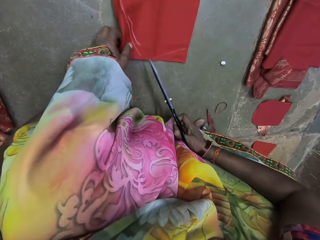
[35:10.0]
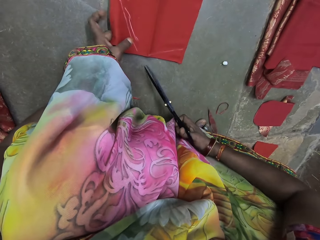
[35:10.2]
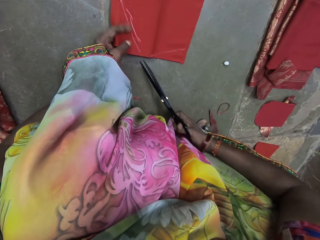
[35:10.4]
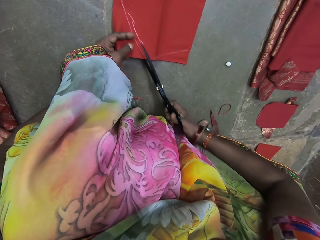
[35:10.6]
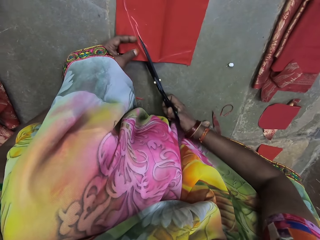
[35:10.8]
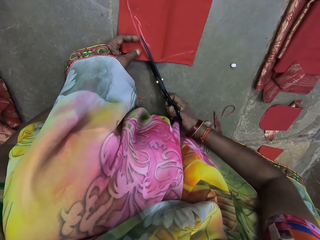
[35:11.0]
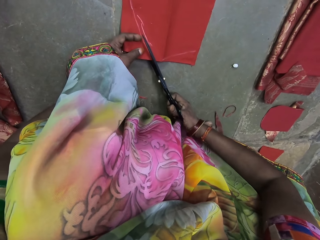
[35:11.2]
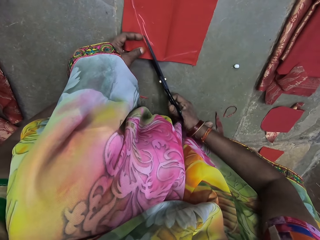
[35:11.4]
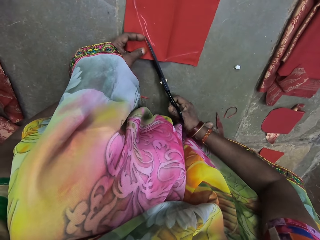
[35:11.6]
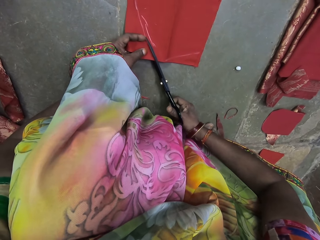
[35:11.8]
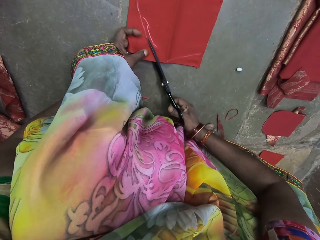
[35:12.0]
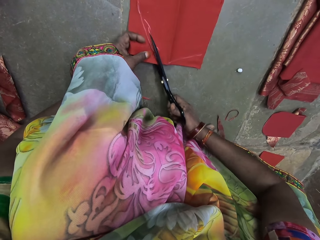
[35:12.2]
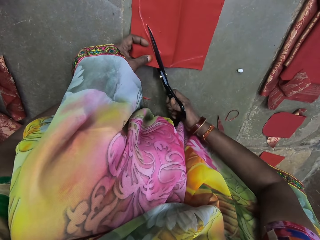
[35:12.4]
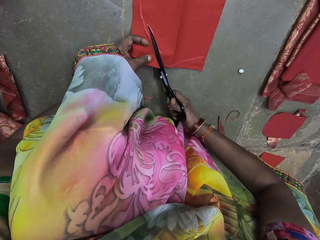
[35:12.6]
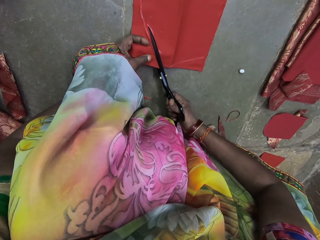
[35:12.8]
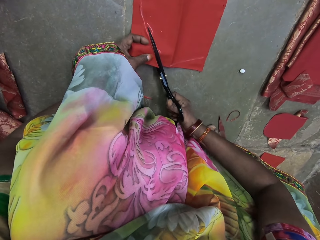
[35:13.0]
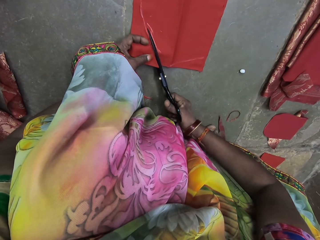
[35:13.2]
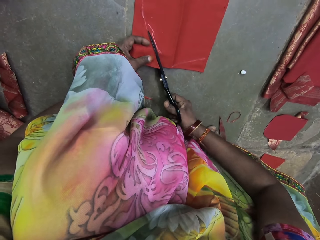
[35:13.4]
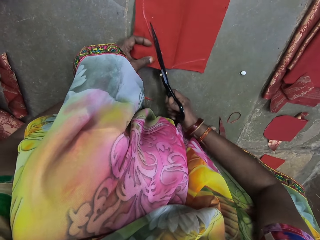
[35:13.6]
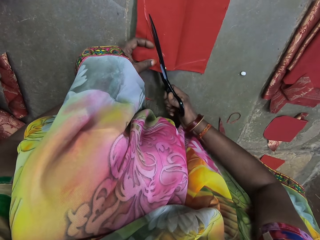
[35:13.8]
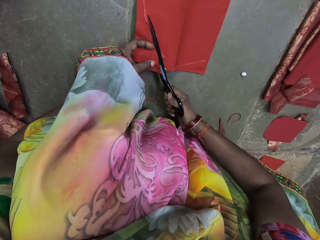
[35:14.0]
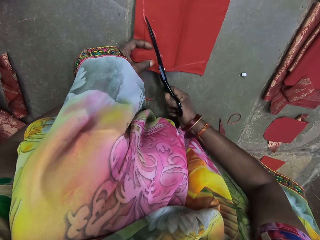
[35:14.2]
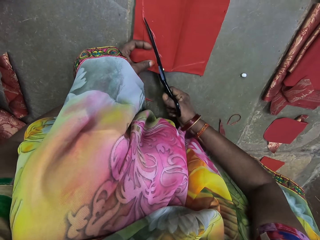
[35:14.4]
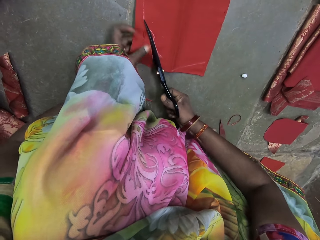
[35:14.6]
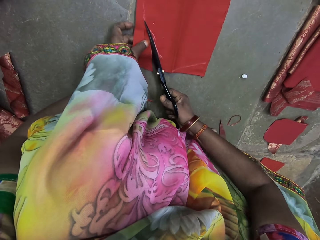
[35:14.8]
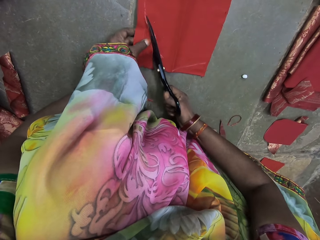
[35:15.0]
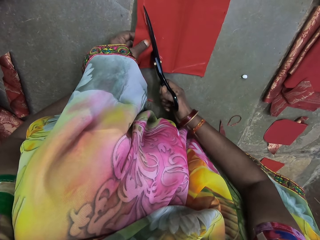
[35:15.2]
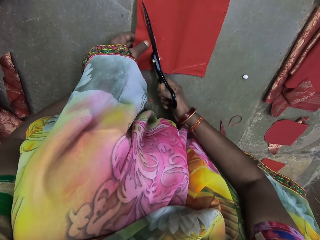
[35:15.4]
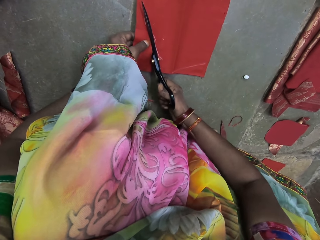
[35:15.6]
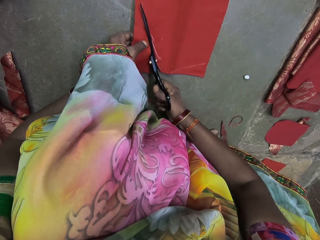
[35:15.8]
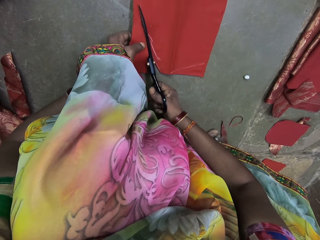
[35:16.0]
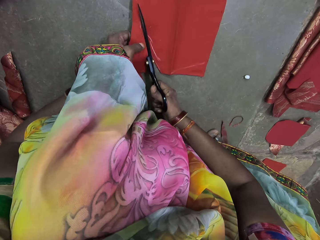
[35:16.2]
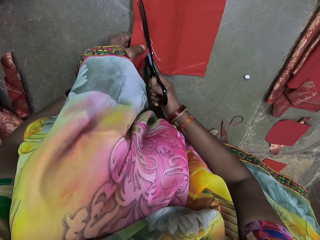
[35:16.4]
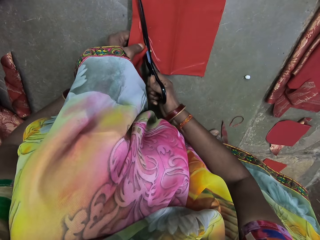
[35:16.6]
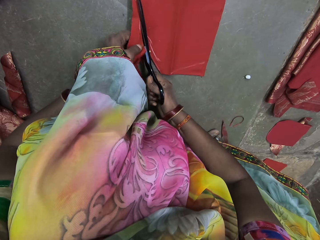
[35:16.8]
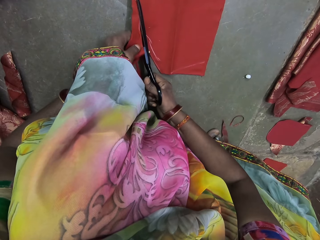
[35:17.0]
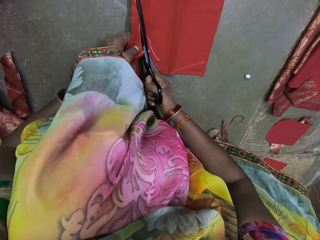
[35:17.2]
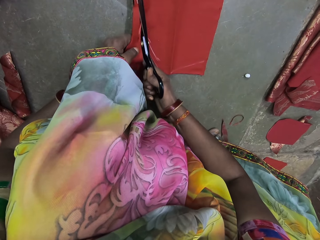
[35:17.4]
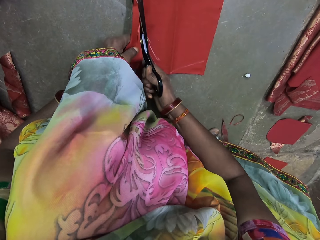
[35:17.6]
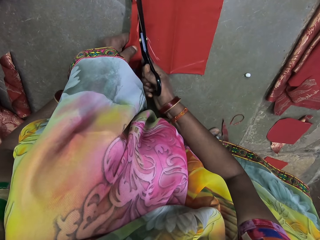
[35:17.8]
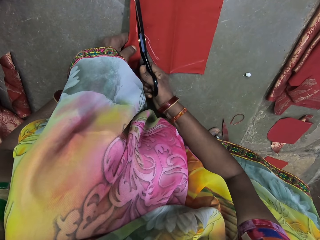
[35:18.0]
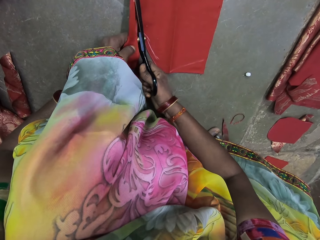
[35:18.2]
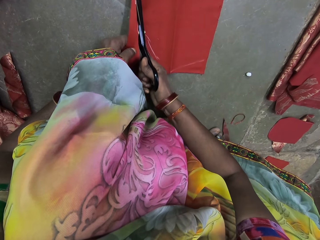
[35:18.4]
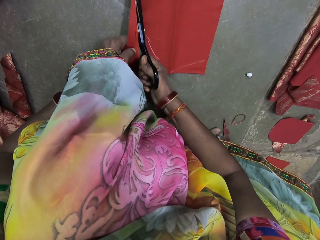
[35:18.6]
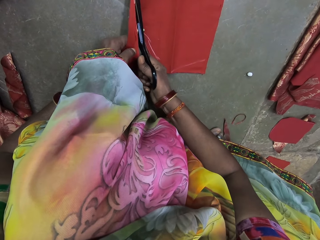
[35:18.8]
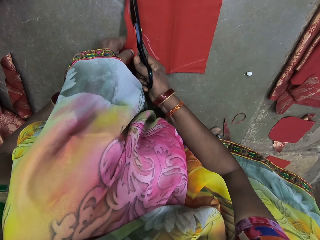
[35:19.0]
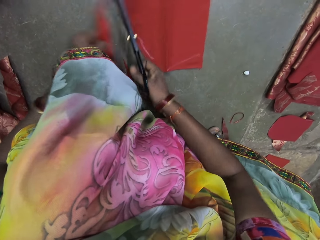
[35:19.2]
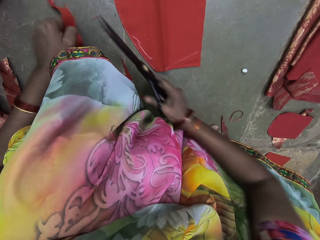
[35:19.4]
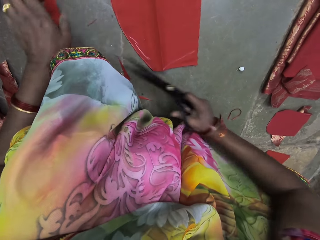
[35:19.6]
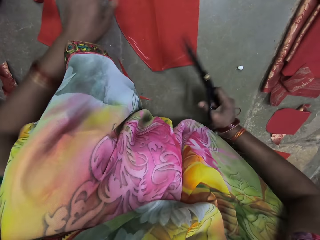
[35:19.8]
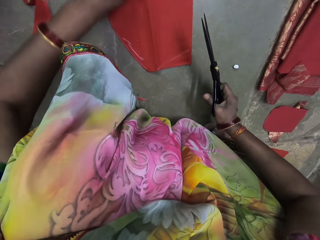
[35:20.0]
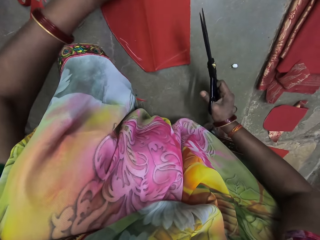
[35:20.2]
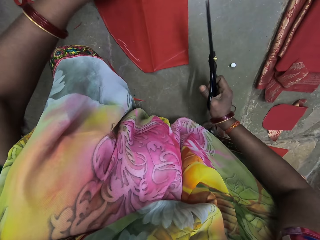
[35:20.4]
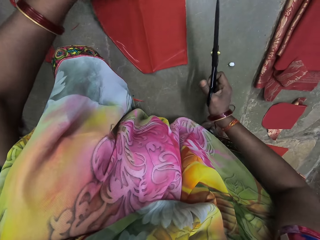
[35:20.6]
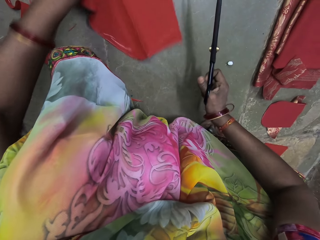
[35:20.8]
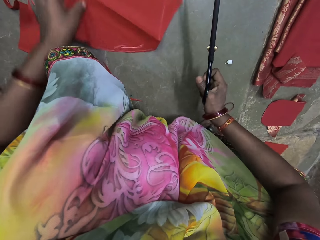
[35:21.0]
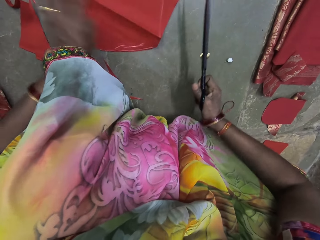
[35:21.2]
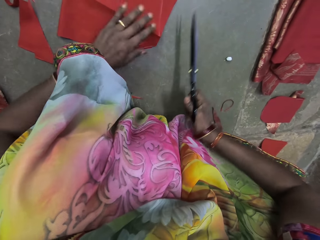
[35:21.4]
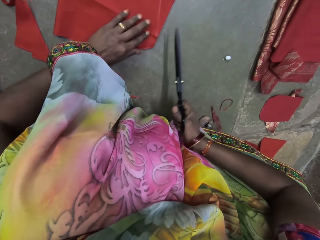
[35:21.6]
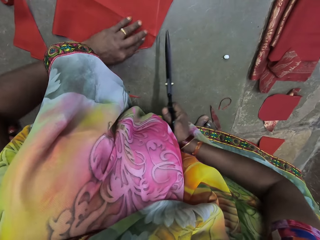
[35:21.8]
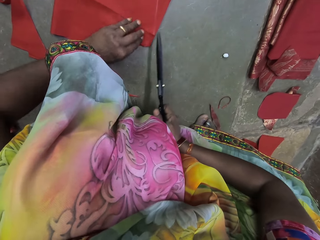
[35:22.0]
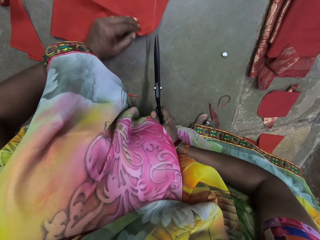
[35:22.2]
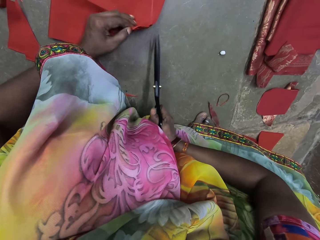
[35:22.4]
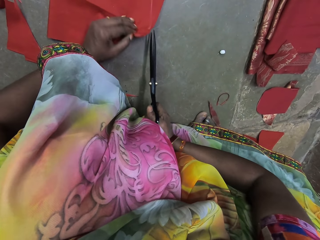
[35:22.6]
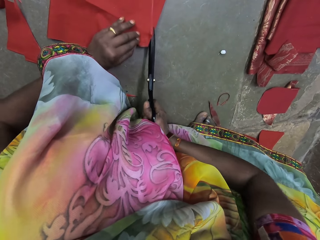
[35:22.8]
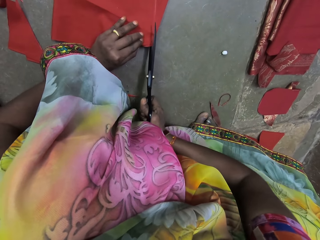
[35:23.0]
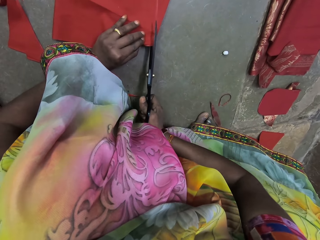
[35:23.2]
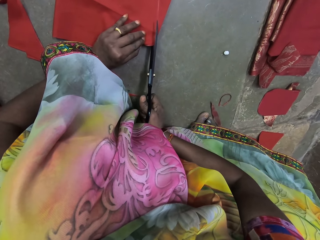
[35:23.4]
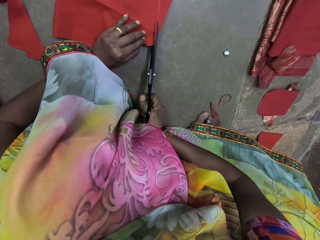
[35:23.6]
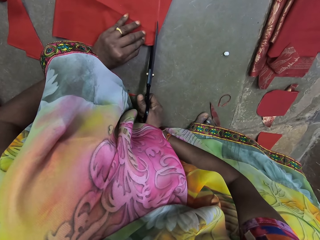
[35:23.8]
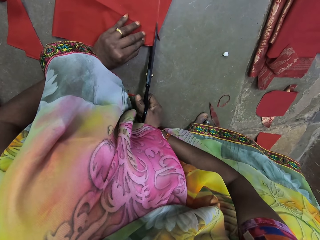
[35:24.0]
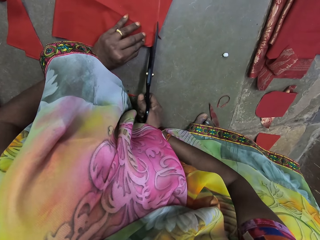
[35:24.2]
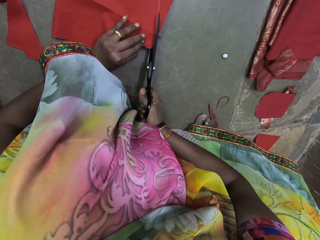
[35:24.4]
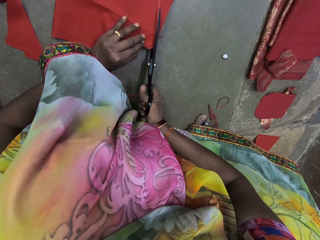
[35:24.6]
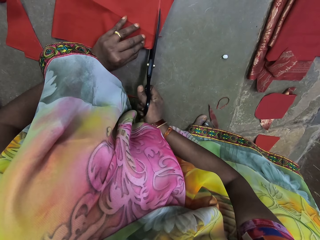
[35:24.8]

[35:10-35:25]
The camera wearer holds the linen on the floor with her left hand. She cuts the linen on the floor with the pair of scissors in her right hand. She drops a piece of linen on the floor with her left hand. She turns the linen on the floor with her left hand. She places her left hand on the linen on the floor. She holds the linen on the floor with her left hand. She cuts the linen on the floor with the pair of scissors in her right hand.

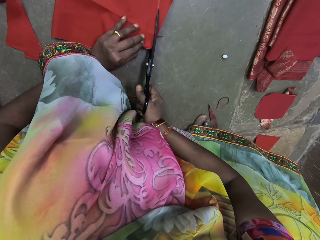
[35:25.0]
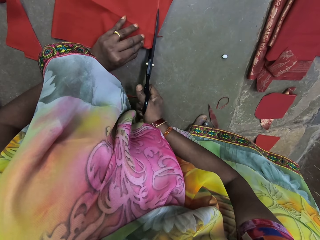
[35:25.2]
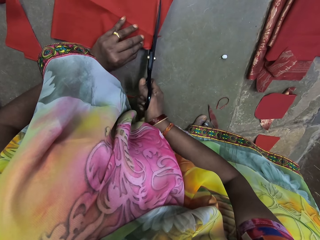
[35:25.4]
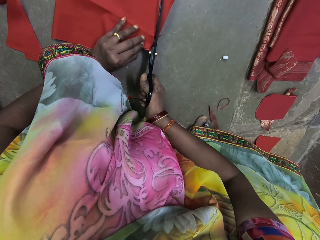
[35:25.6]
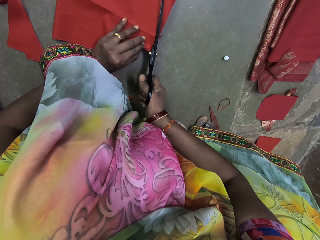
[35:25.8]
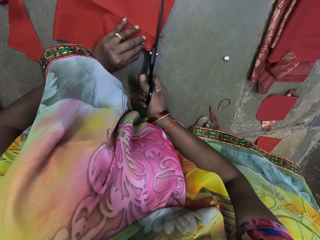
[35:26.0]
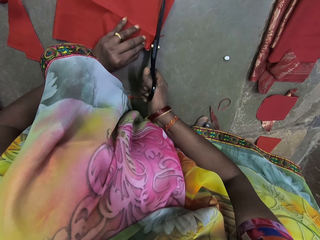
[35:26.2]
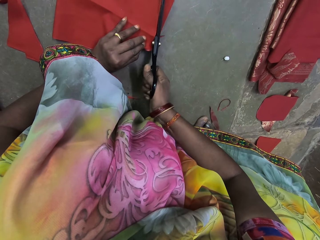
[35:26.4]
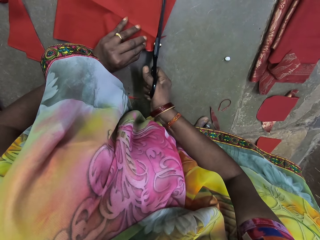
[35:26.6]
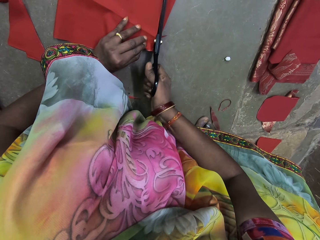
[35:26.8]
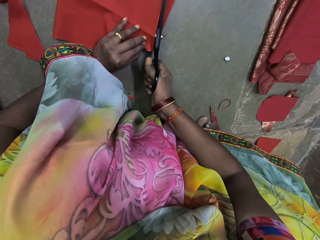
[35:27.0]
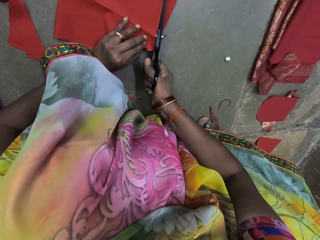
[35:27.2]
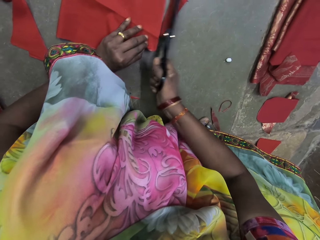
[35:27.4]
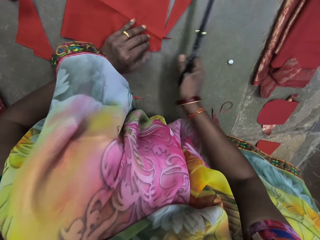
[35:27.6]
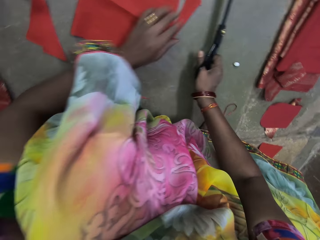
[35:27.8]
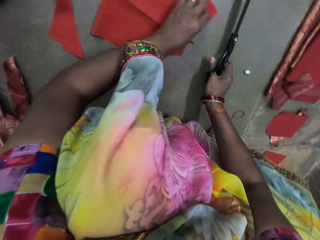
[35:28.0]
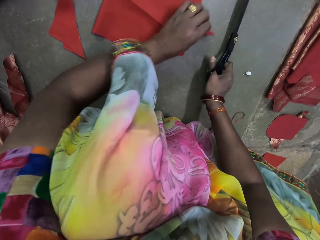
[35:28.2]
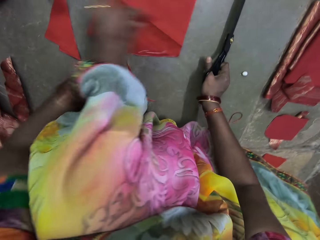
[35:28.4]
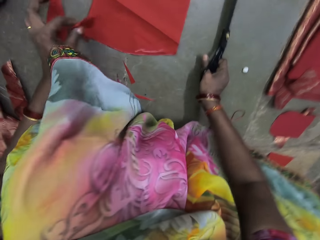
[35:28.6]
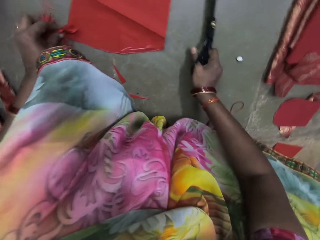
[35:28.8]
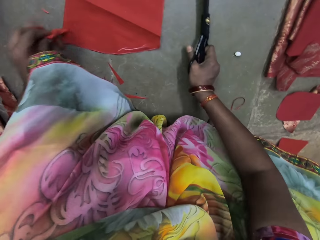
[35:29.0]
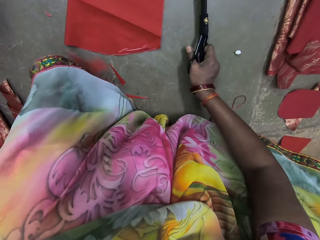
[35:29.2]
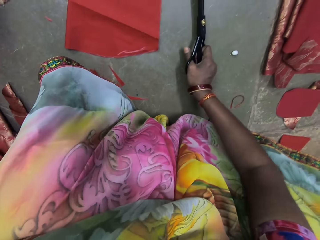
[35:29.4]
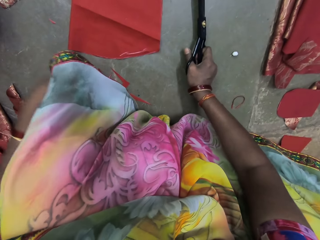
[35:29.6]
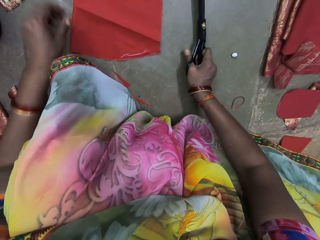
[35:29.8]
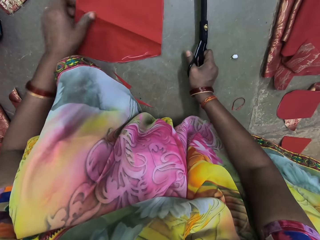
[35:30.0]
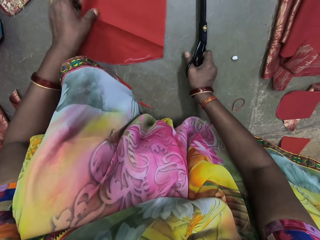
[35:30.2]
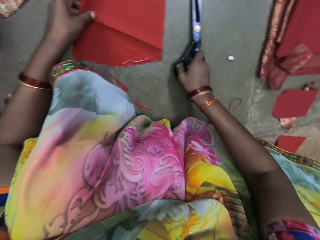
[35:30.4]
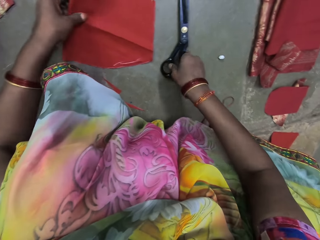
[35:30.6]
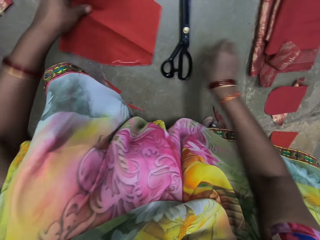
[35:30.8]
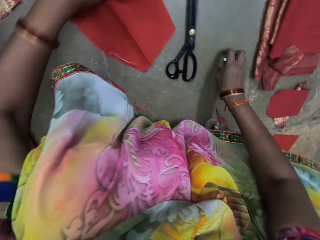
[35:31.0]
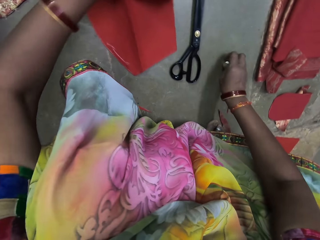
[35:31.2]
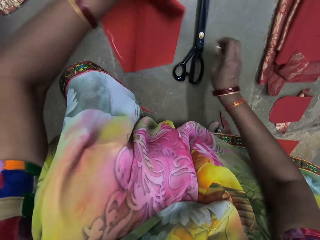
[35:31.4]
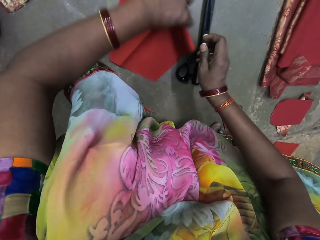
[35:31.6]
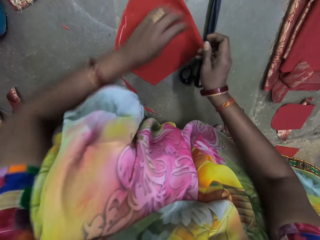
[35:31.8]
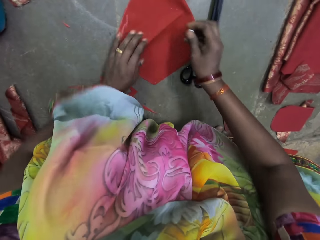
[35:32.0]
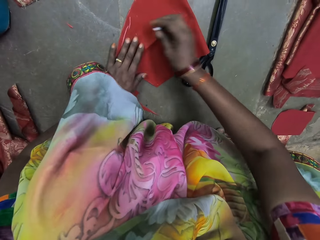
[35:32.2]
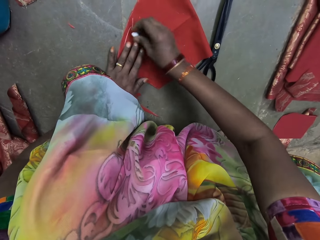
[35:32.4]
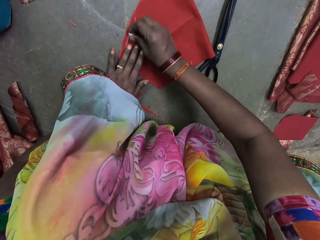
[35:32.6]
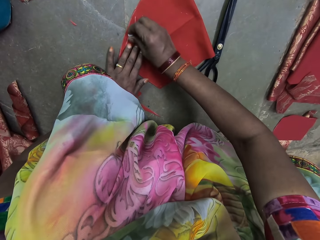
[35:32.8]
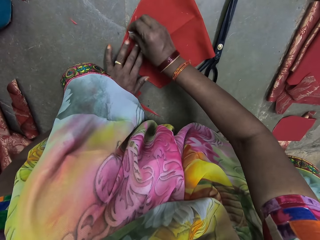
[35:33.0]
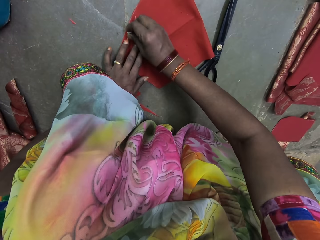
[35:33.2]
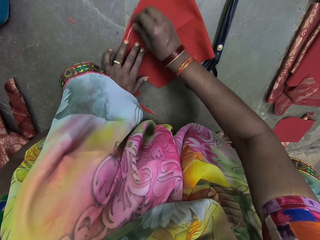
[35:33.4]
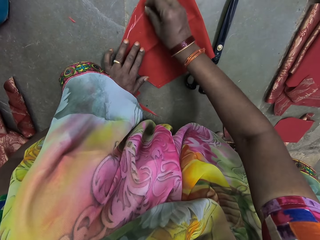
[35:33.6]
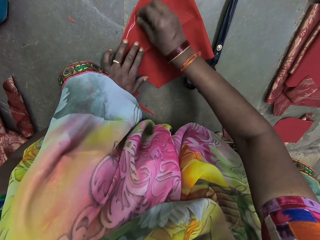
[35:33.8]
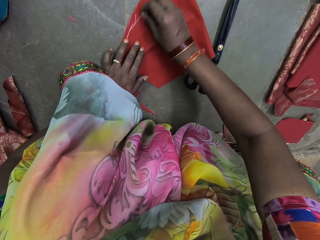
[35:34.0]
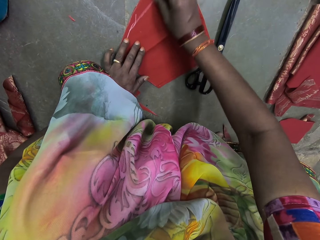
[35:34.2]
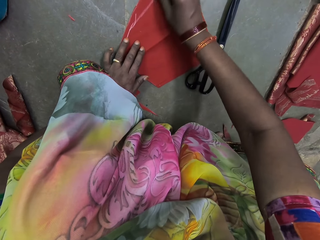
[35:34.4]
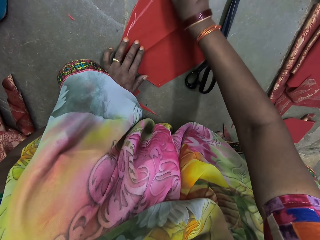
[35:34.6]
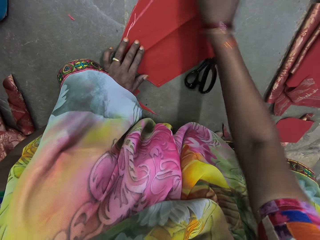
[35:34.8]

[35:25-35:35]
The camera wearer places the linen on the floor with her left hand. She picks up a piece of linen from the floor with her left hand. She picks up the piece of linen from the floor with her left hand again. She drops the pieces of linen on the floor with her left hand. She drops the pair of scissors on the floor with her right hand. She turns the linen on the floor with her left hand. She picks up the chalk from the floor with her right hand. She places her left hand on the linen on the floor. She draws a line on the linen on the floor with the chalk in her right hand.
